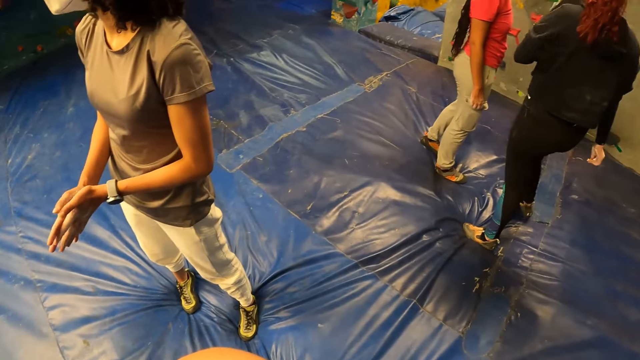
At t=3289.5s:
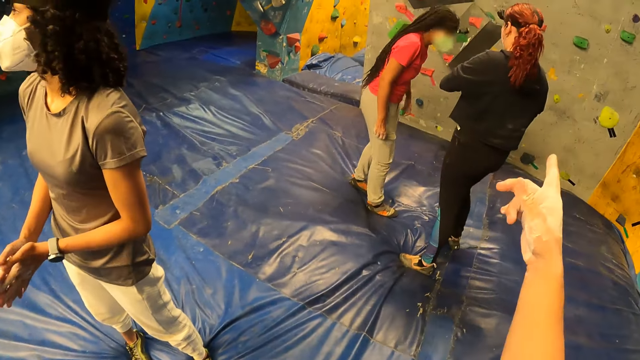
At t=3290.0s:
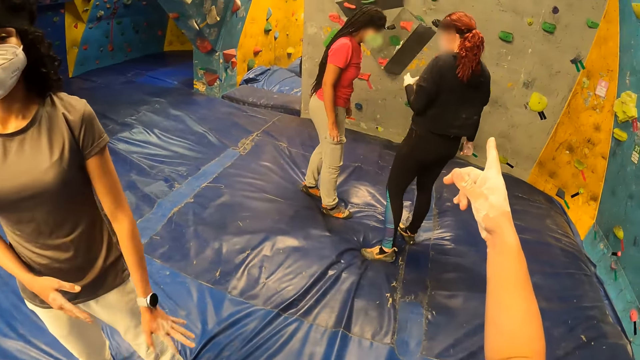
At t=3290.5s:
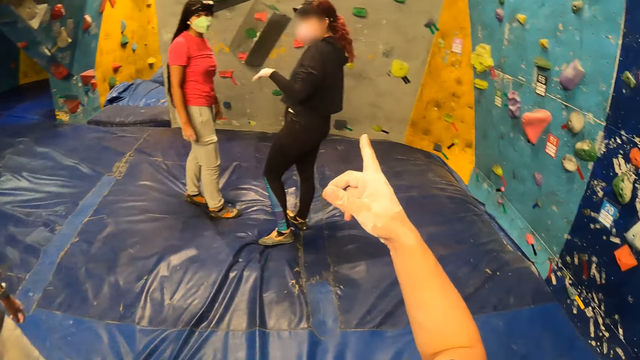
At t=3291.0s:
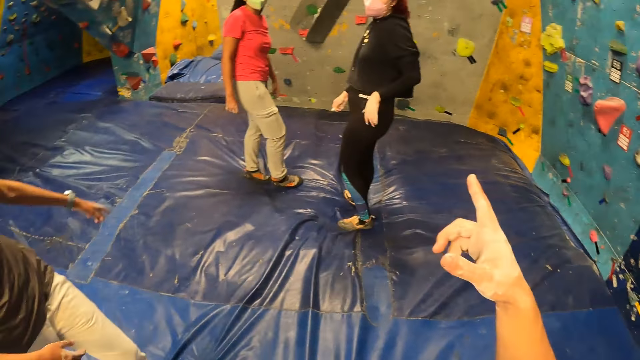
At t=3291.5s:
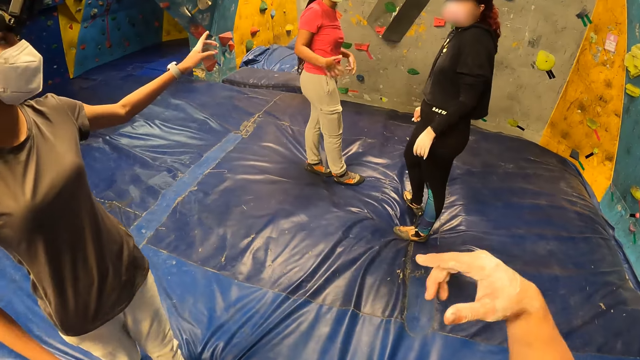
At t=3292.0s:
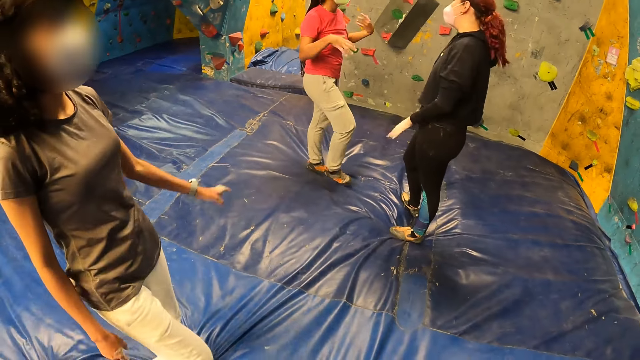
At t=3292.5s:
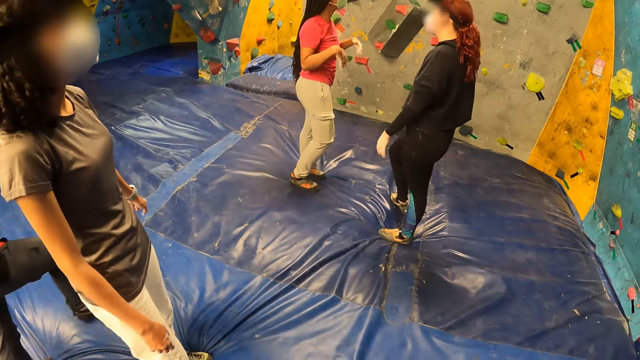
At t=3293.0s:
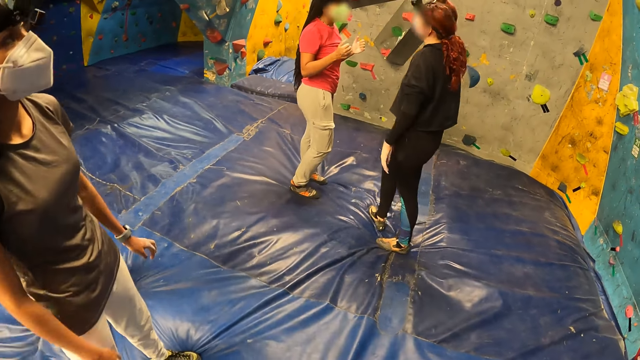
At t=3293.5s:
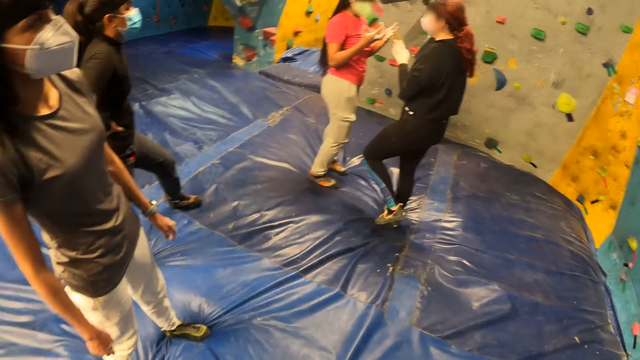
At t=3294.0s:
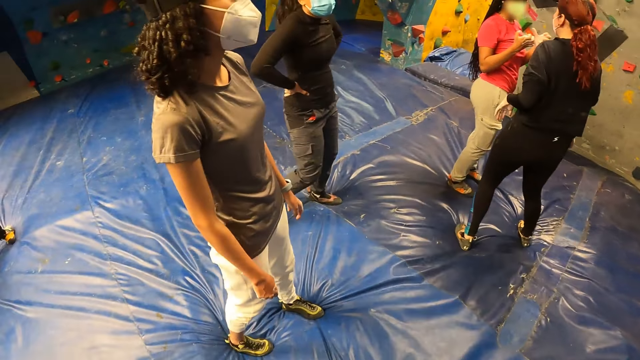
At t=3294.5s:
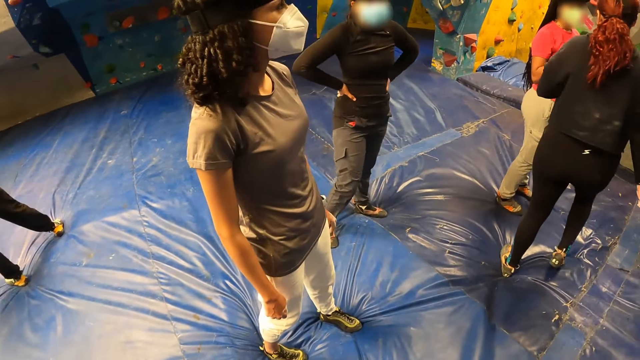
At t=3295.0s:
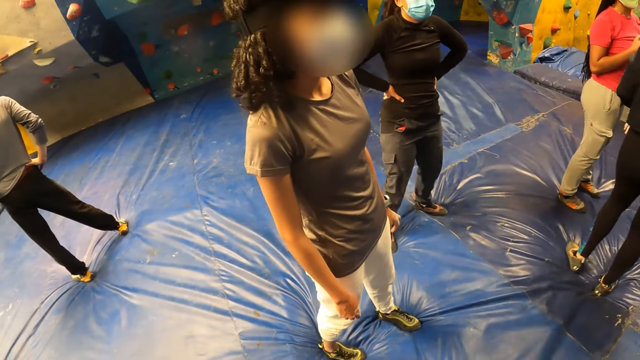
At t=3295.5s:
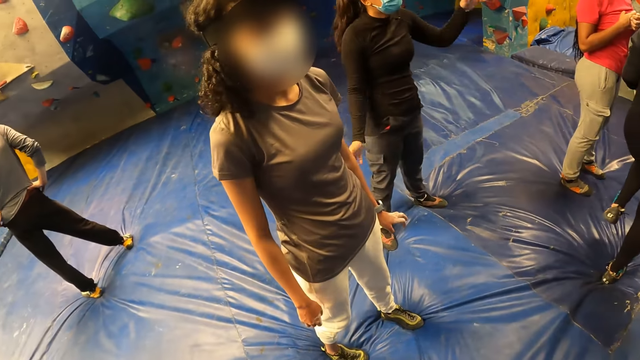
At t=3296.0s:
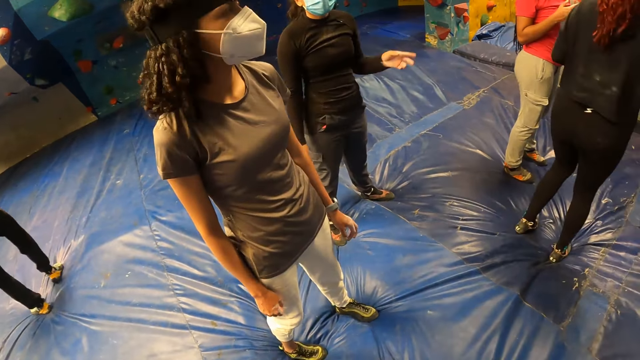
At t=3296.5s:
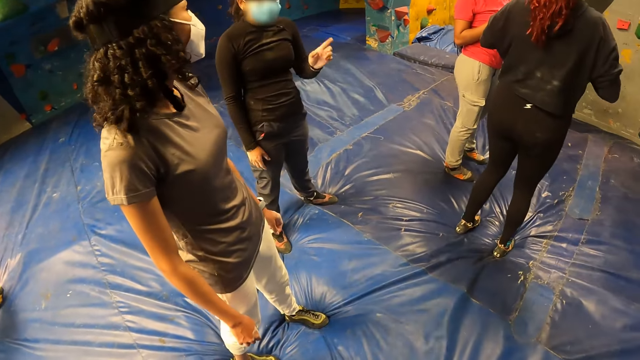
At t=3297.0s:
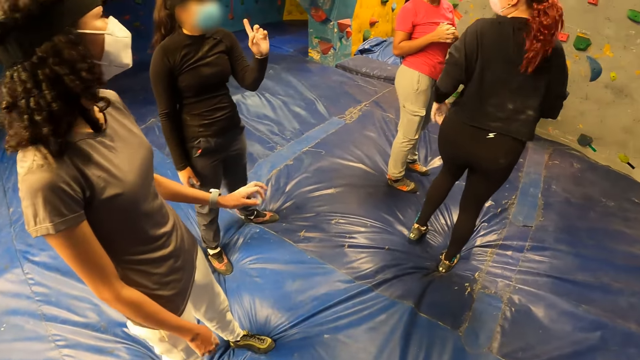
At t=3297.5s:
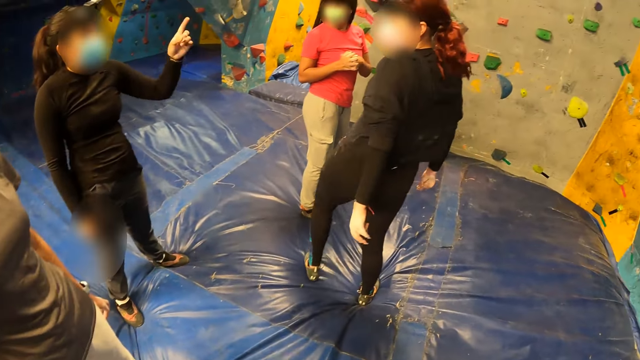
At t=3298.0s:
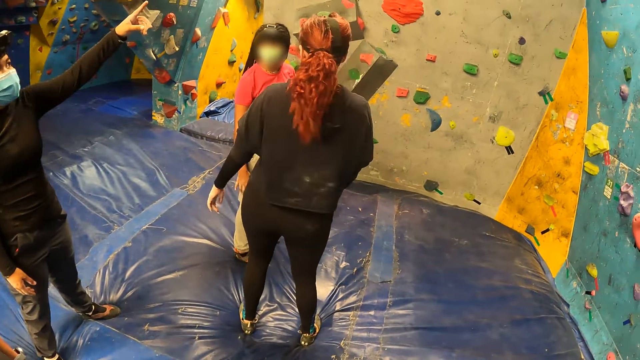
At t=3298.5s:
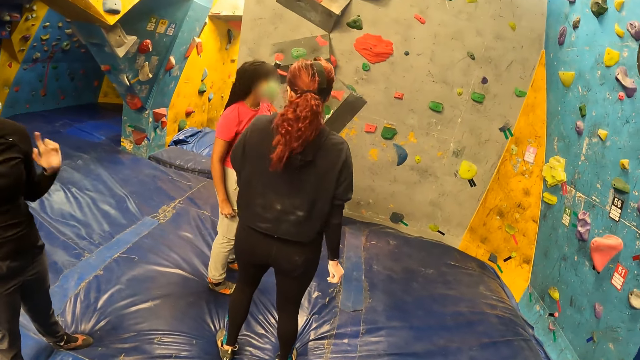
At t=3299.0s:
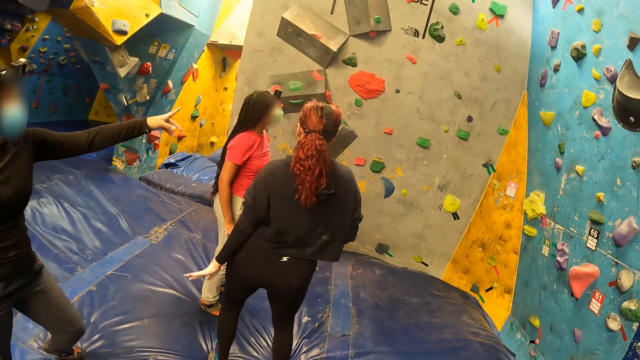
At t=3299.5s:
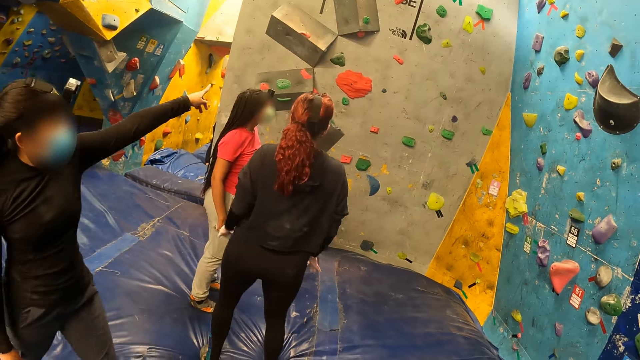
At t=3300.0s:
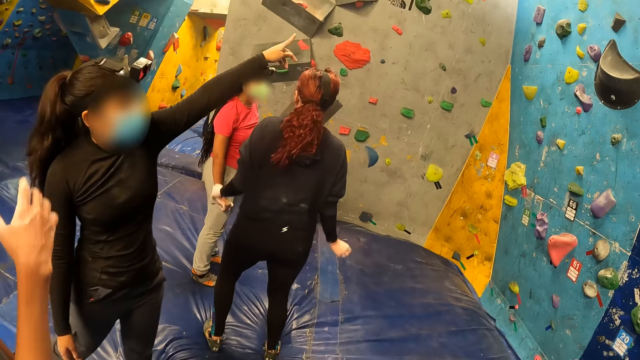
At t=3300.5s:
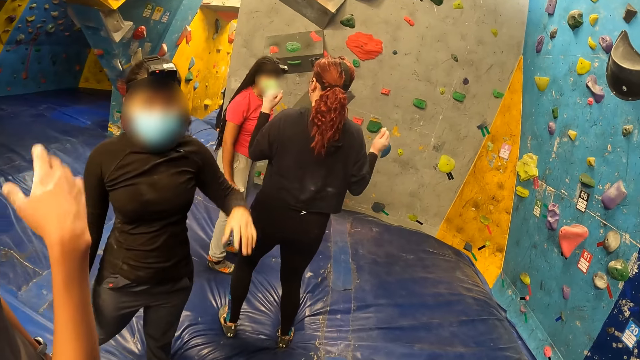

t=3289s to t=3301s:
A woman interacts with another woman. The camera wearer points towards the bouldering wall with his right hand. A third woman interacts with the camera wearer. The third woman points towards the bouldering wall with her left hand. A fourth woman looks around. A fifth woman moves around. The fifth woman interacts with the camera wearer. The fifth woman points towards the bouldering wall with her left hand.

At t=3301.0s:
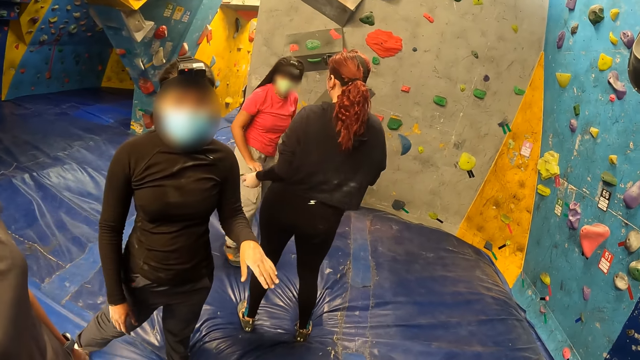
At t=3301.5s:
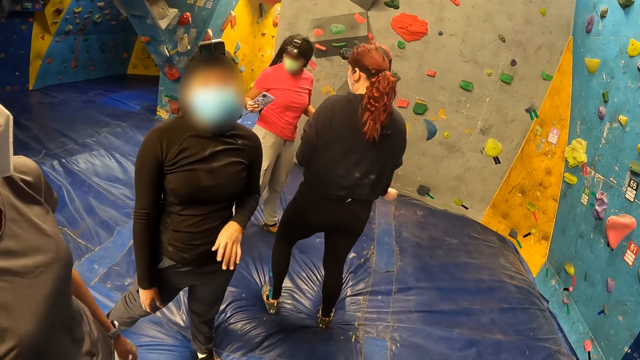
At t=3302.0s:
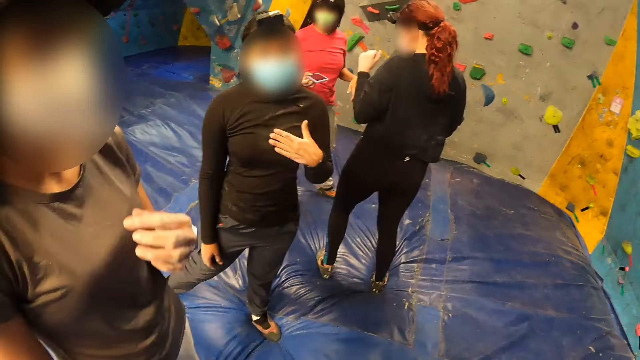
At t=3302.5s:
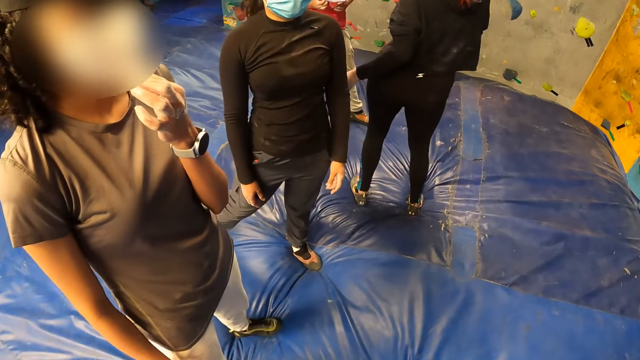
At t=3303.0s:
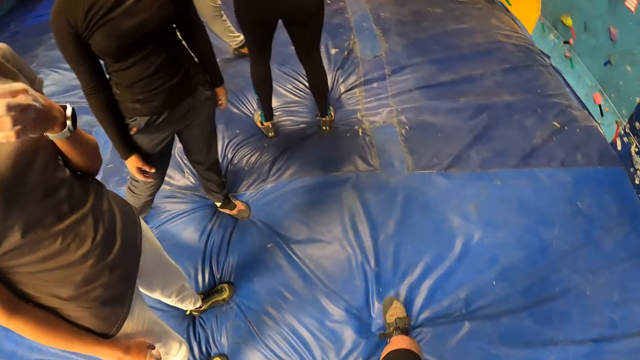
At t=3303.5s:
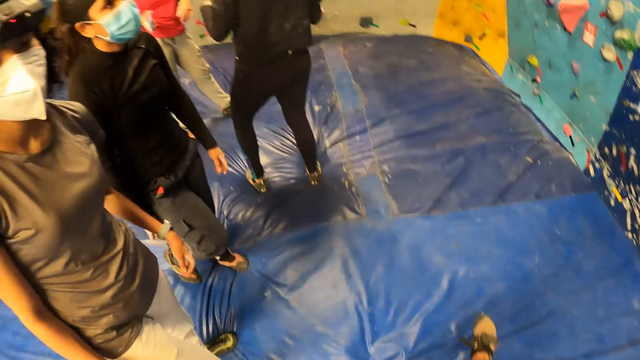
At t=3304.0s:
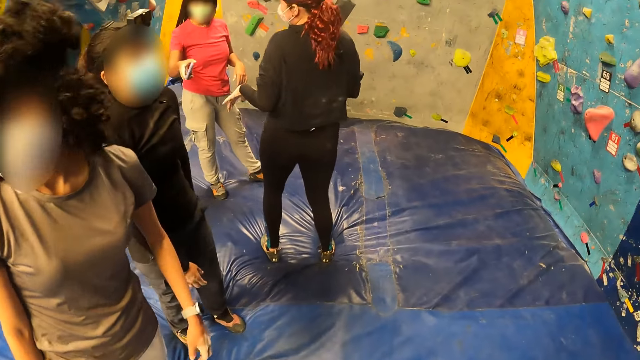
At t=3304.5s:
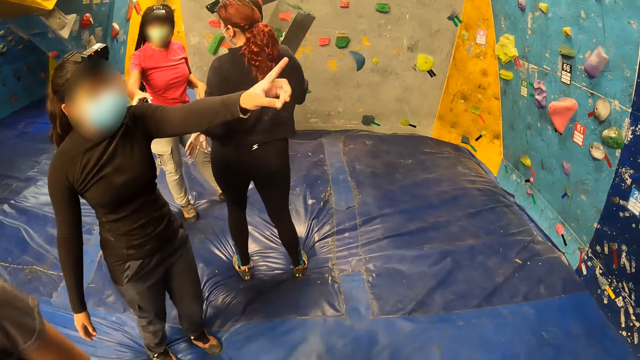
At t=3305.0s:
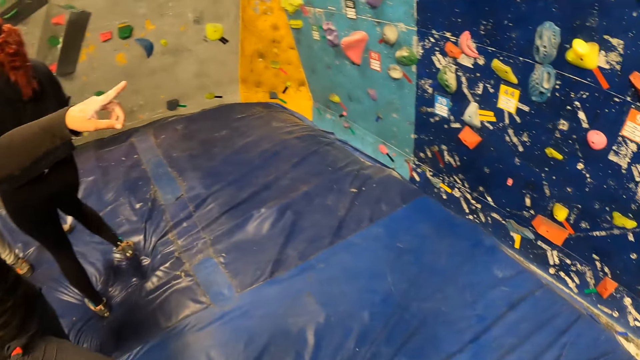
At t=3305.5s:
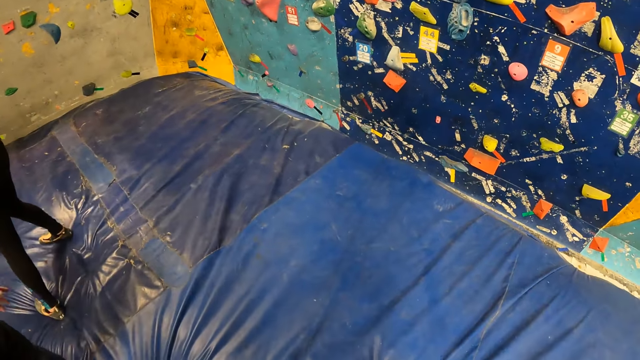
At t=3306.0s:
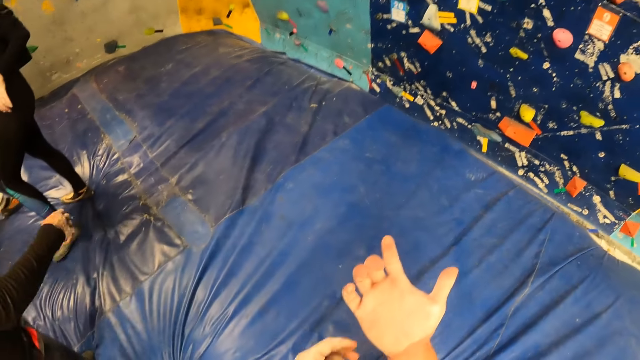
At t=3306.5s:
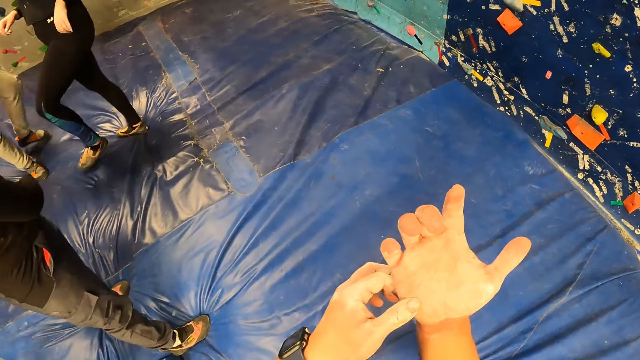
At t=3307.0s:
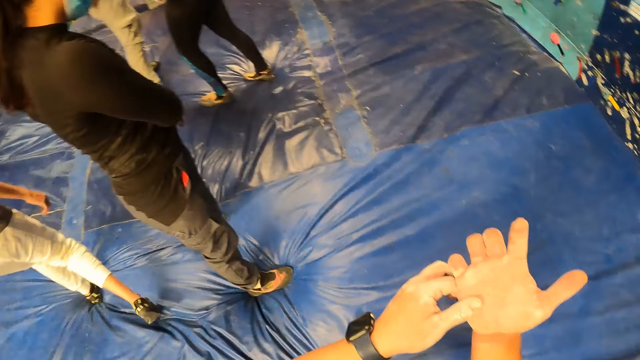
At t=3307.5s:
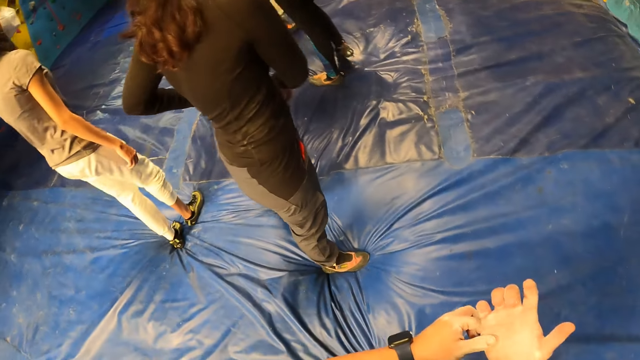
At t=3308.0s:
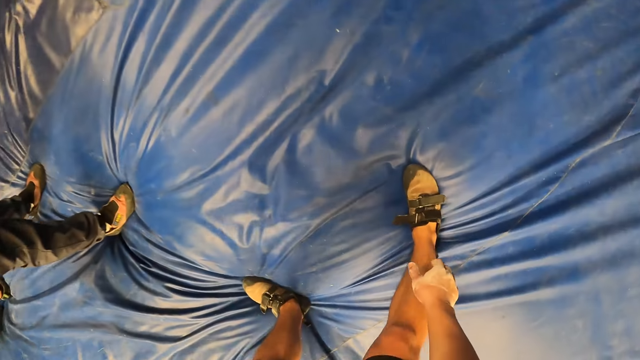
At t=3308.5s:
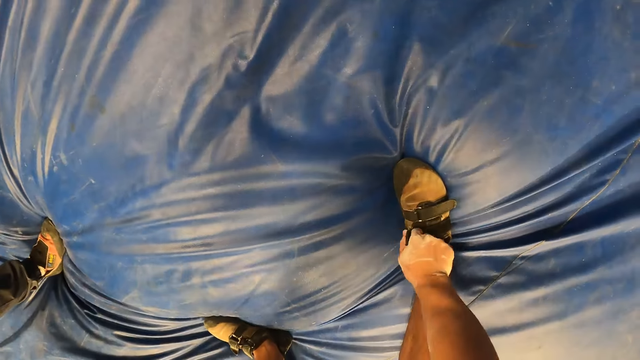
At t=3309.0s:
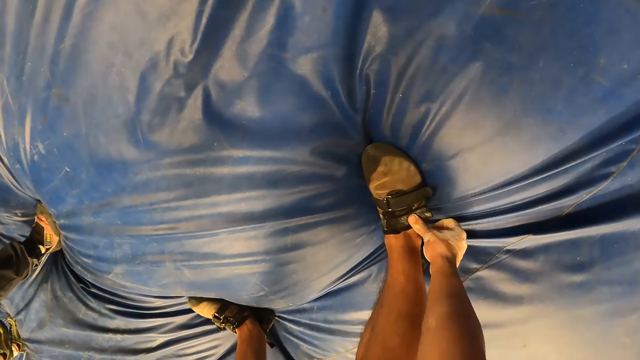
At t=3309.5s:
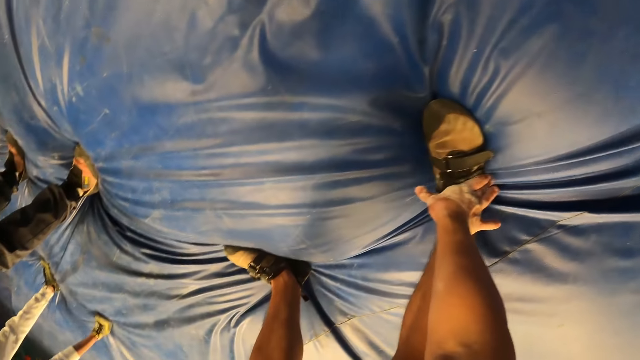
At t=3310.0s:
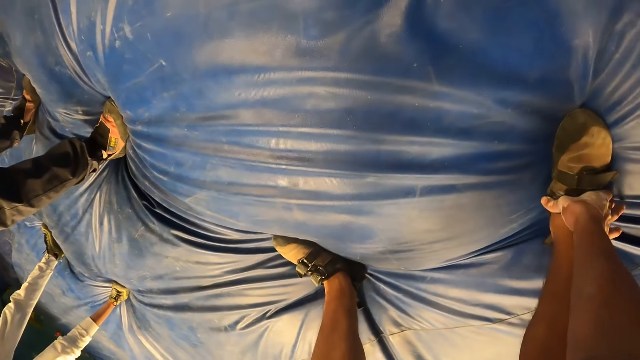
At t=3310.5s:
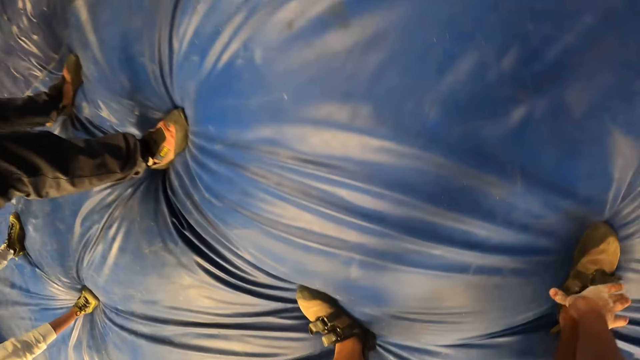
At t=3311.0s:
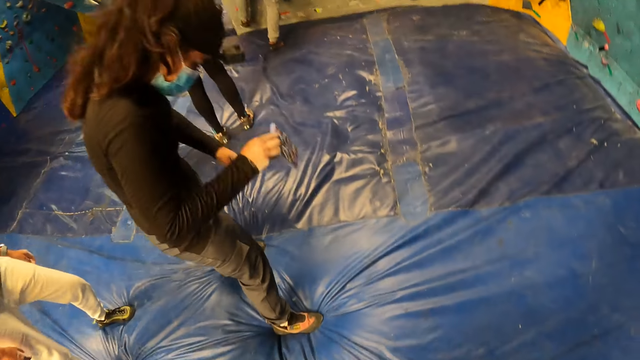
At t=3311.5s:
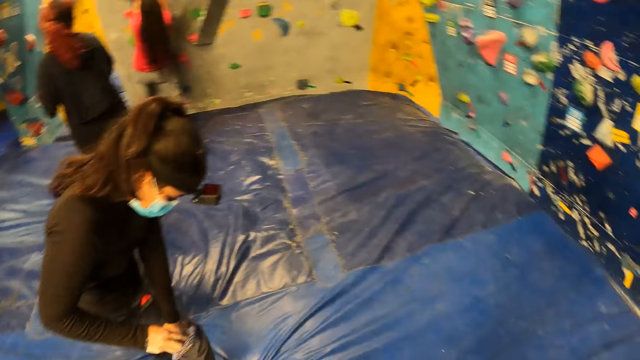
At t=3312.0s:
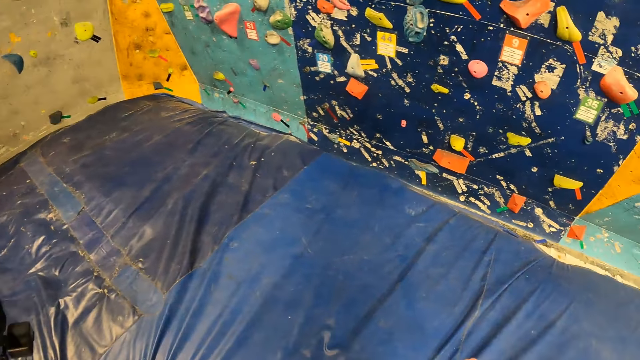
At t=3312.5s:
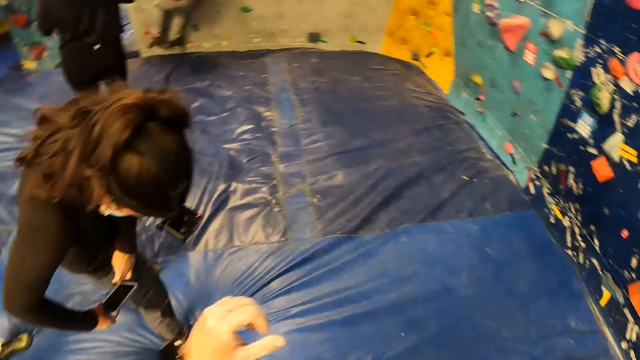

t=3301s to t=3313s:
A woman adjusts her nose mask with her left hand. The camera wearer touches his right palm with his left hand. He ties the shoe. He adjusts his shoe buckle with his right hand. Another woman puts the phone in the pocket. The camera wearer pockets the phone in both hands. He looks around.
